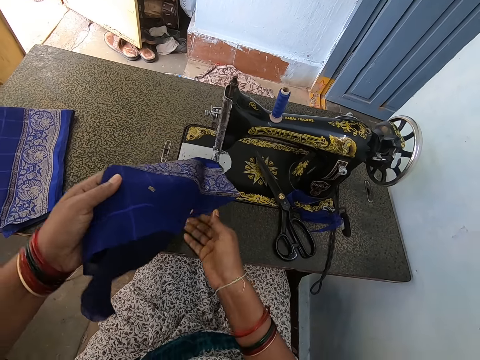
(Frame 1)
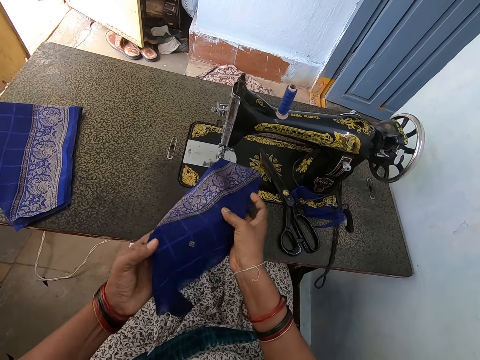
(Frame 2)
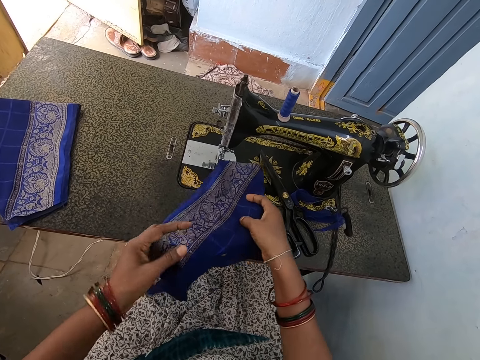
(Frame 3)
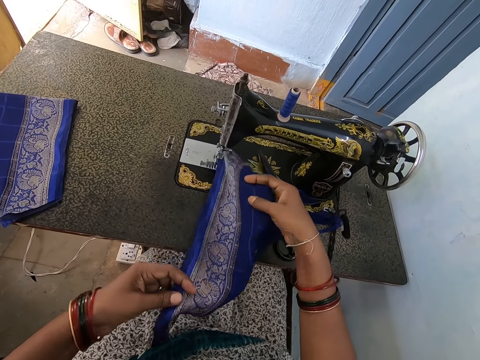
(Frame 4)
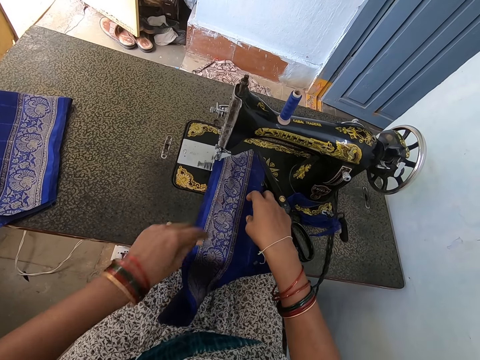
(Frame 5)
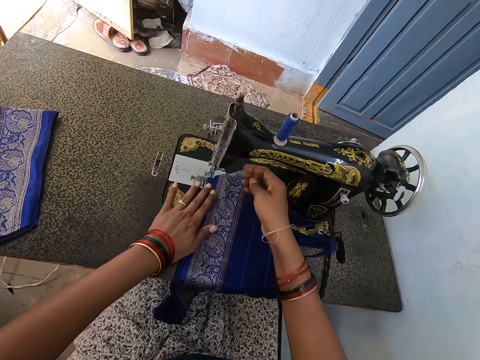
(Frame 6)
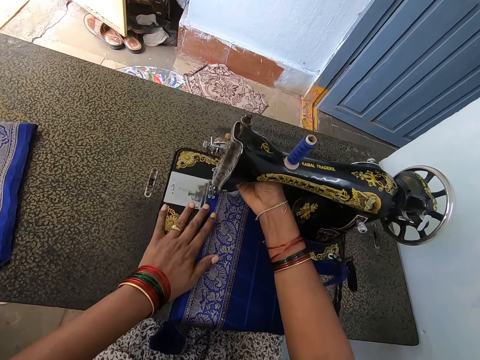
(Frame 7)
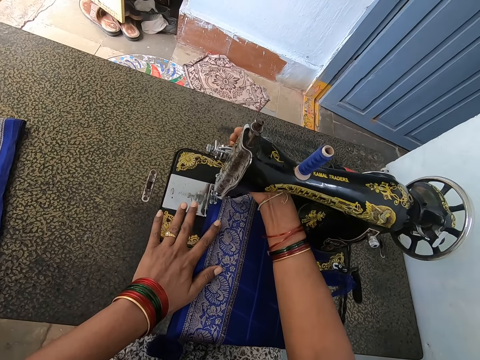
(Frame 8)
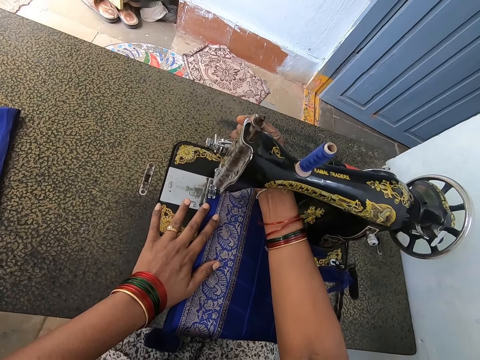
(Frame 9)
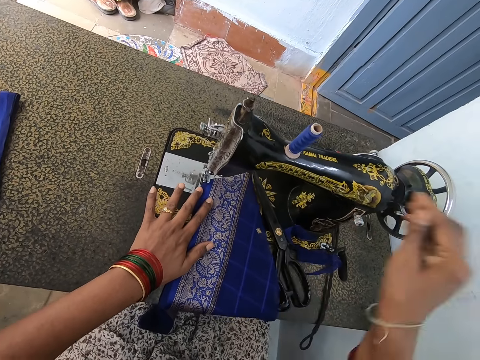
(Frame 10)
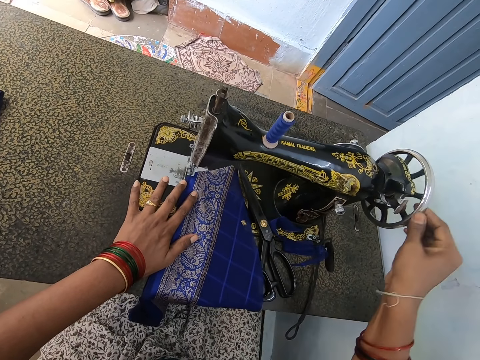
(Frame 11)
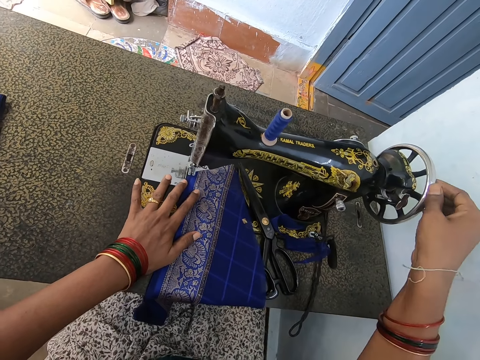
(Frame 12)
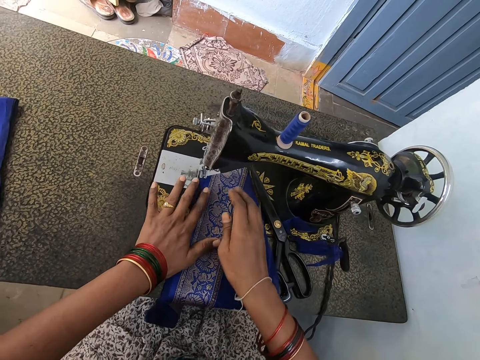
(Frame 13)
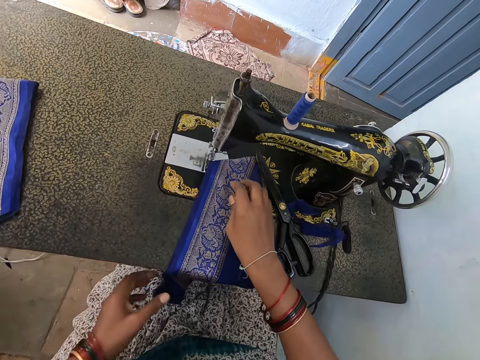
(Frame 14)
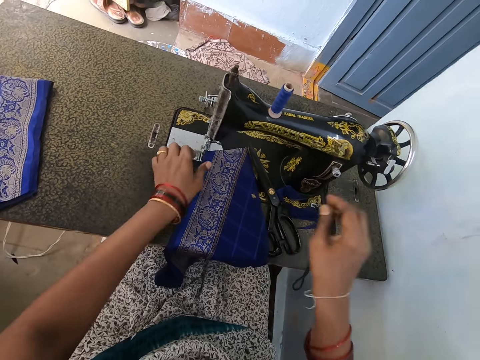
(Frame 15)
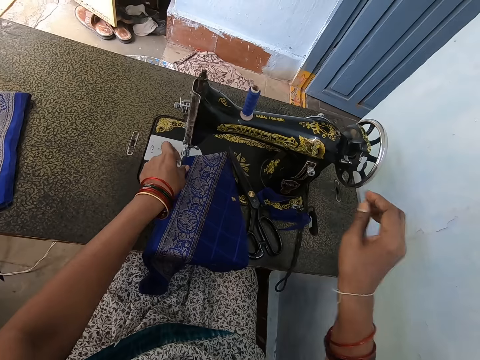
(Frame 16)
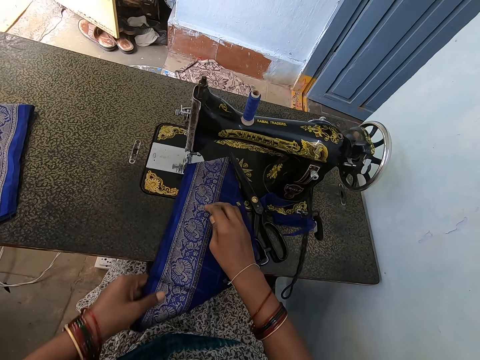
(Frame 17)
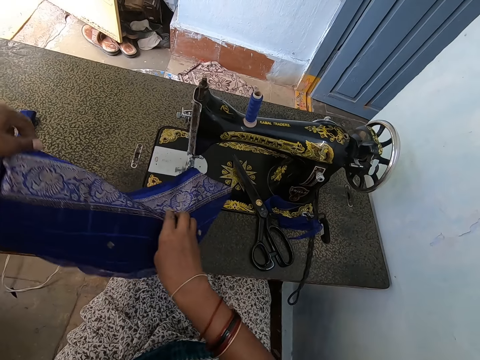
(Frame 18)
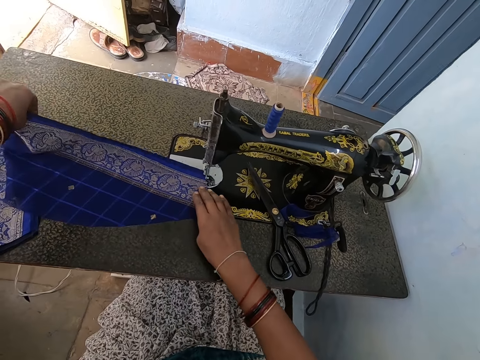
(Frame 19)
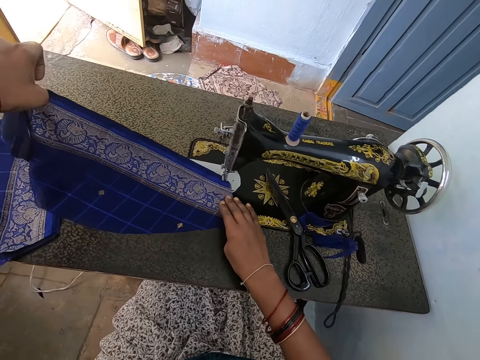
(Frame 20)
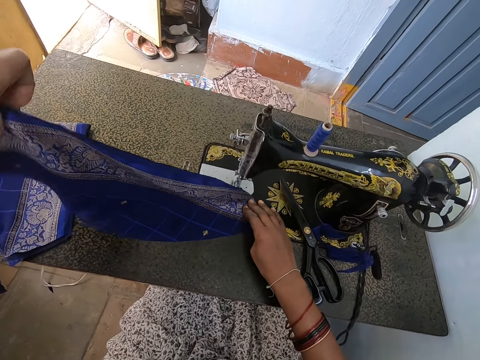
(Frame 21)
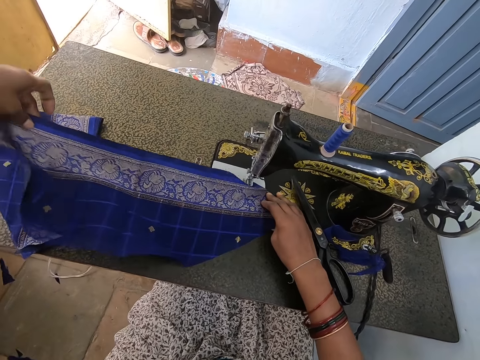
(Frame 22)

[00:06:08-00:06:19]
The camera wearer holds the fabric with both hands. She moves the cloth to the sewing machine. She stretches the fabric with both hands. She lifts the take-up lever using her right hand. She operates the sewing machine. She turns the balance wheel using her right hand. She holds the fabric with her right hand. She moves the cloth to the sewing machine. She holds the fabric with her left hand and lifts her right hand. She uses both hands to stretch the fabric. She lifts her left hand. She stretches the fabric.

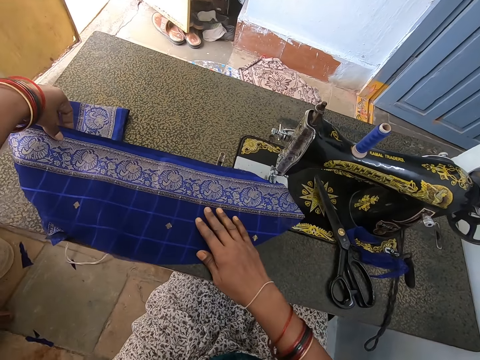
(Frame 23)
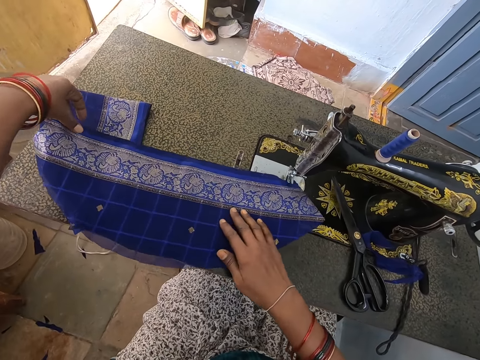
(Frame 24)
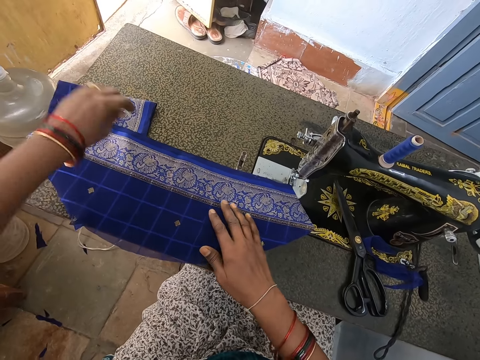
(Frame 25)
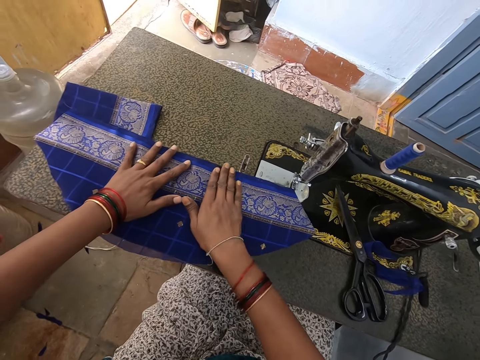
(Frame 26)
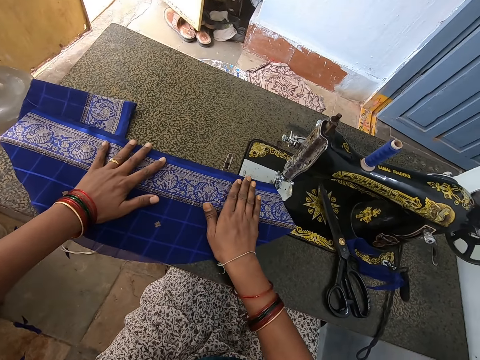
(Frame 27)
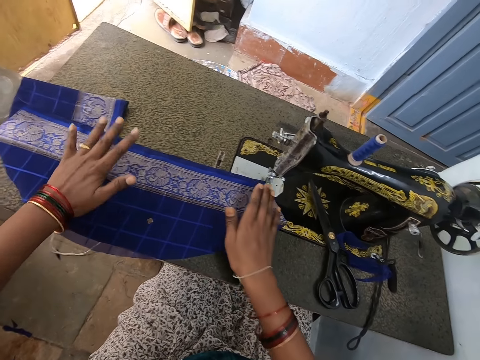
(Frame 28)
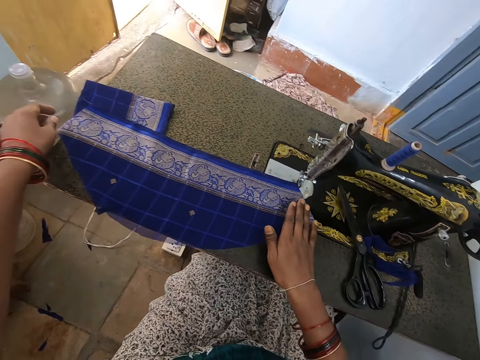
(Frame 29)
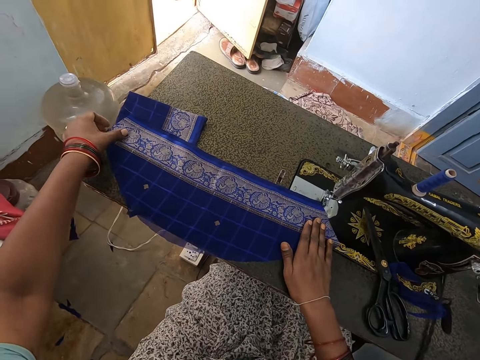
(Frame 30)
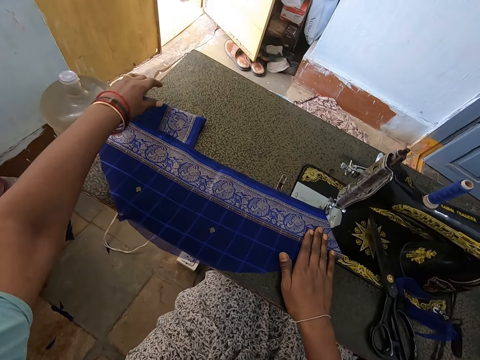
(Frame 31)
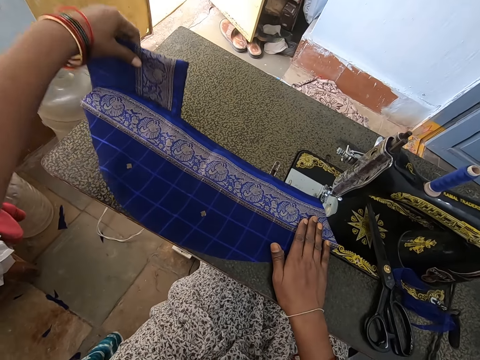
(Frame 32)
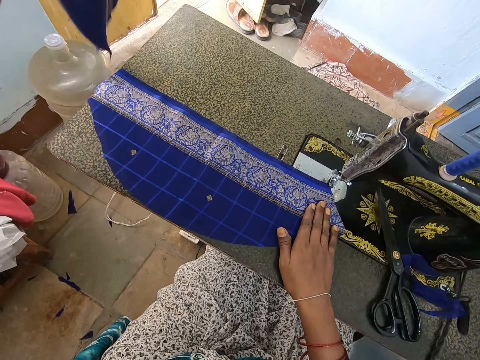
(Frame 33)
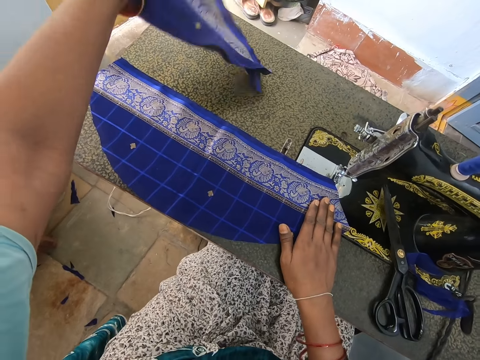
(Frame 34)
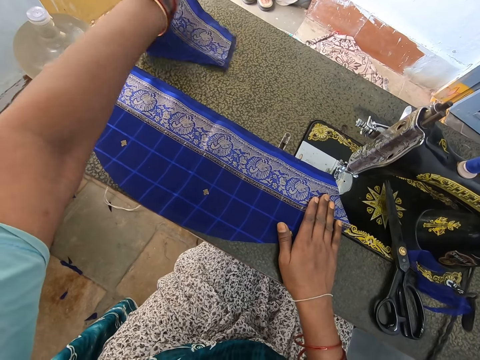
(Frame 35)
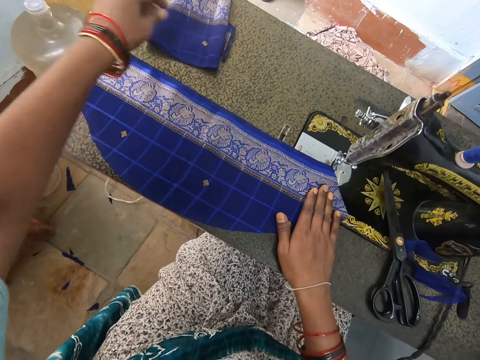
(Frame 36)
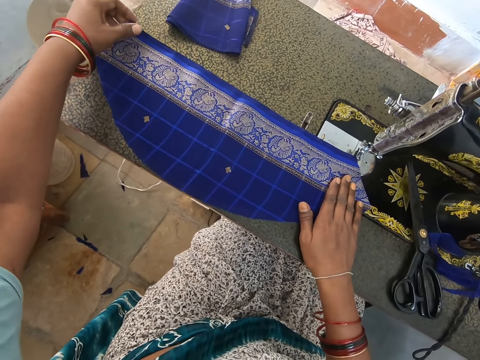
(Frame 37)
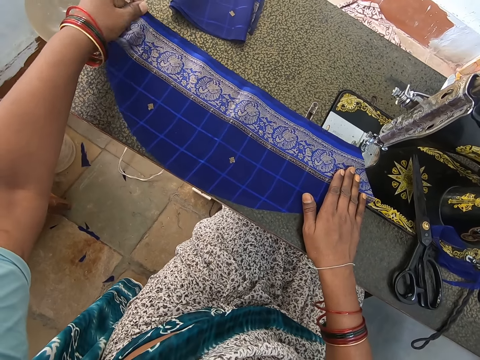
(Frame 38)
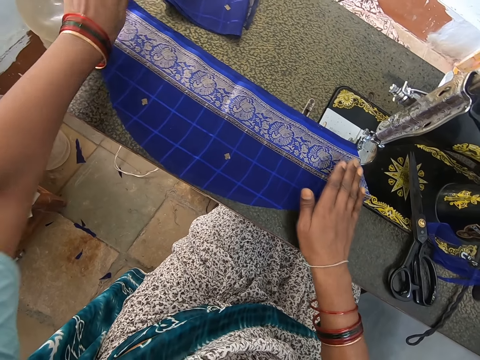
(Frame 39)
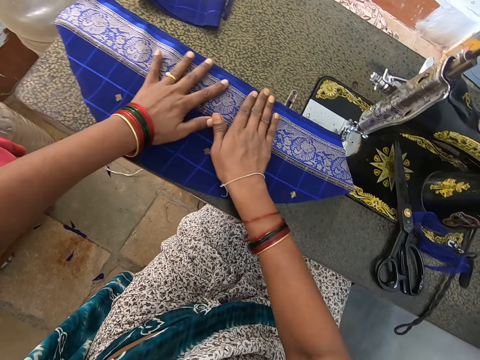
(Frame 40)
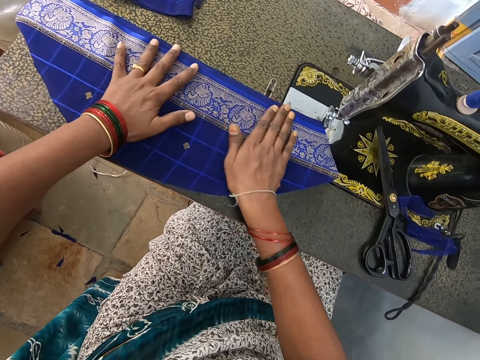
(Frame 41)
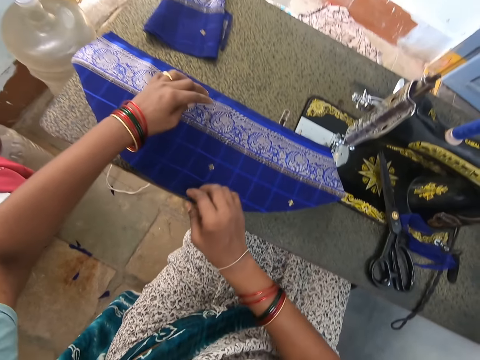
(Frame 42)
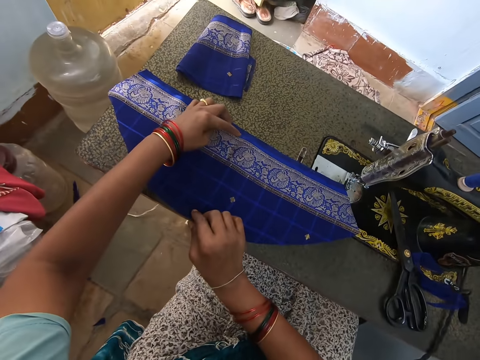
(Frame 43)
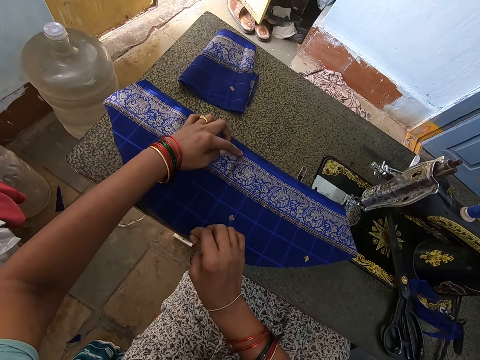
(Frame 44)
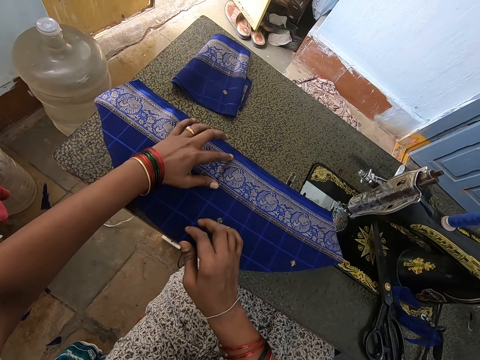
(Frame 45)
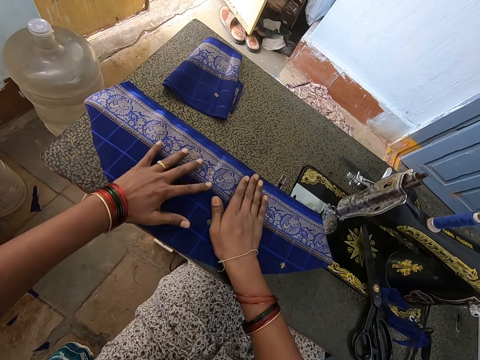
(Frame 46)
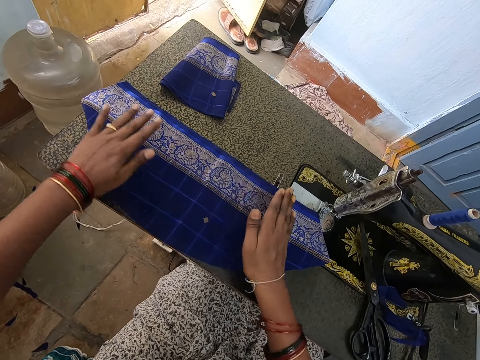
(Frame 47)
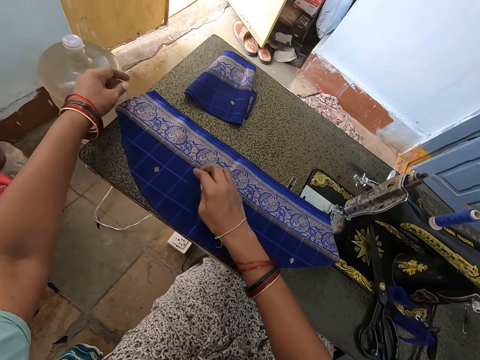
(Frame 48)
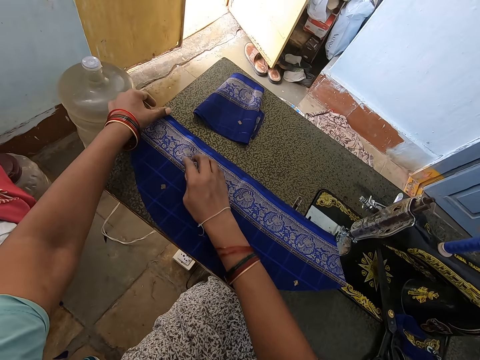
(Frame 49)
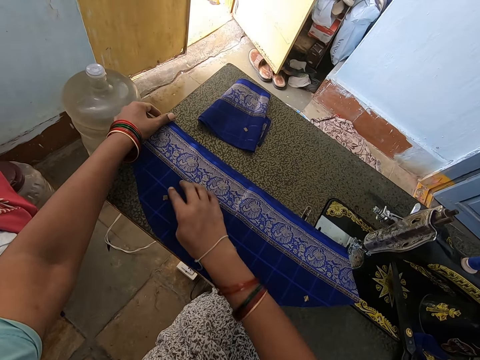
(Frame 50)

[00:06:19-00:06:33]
The camera wearer puts the fabric on the surface. She moves the fabric with her right hand. She holds the fabric with both hands. She moves her right hand on the fabric and lifts her left hand. She holds an end of the fabric with her left hand. She lifts a piece of fabric on the table with her left hand. She folds the piece of fabric on the table. She adjusts the cloth on the table. She holds an edge. She holds the fabric with both hands. She stretches the fabric with both hands. She lifts her left hand from the fabric. She holds the fabric with both hands.

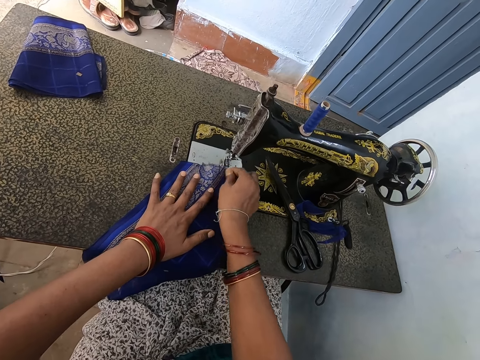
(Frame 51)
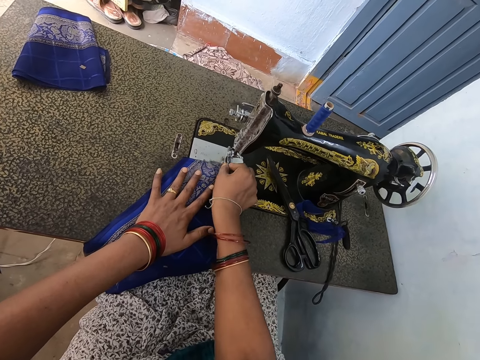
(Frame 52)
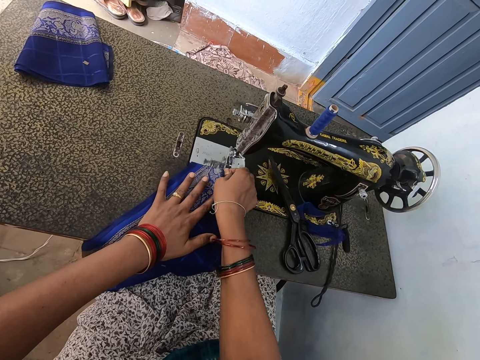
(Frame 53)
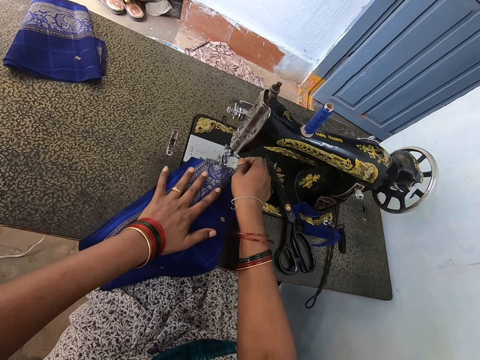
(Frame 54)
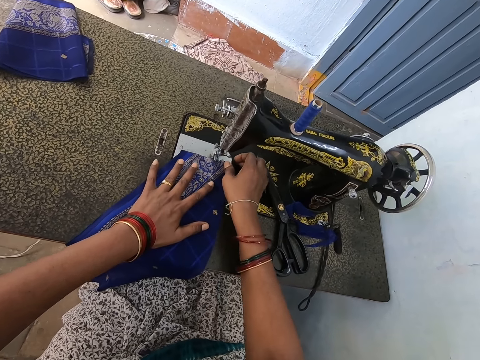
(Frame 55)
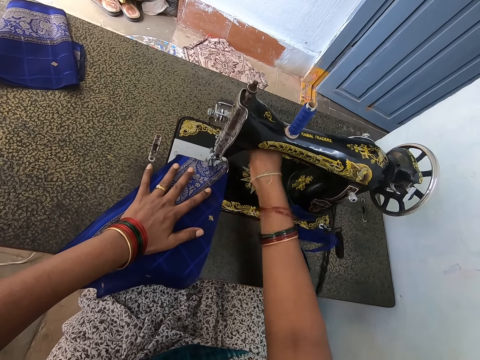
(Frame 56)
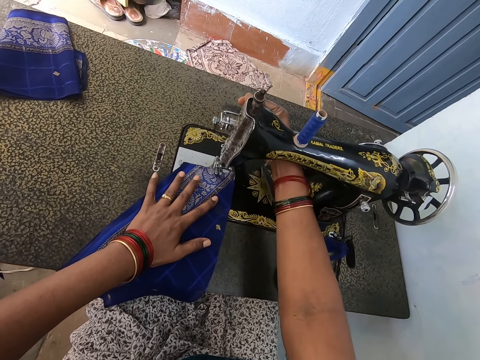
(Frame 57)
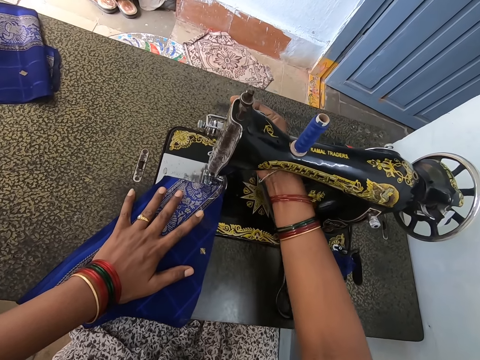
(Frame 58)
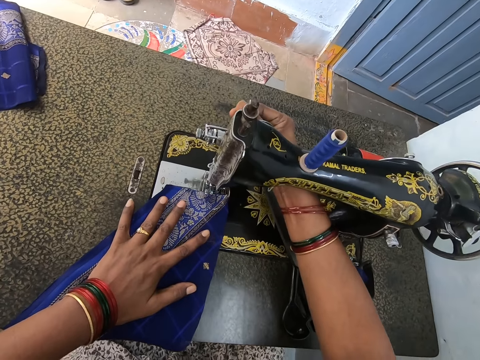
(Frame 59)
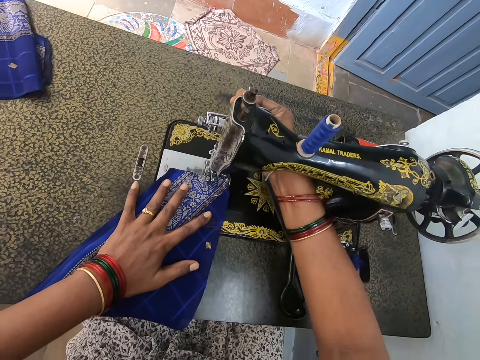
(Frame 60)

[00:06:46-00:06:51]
The camera wearer holds the piece of fabric with both hands. She pushes the fabric to the feed dog with both her hands. She pulls the take-up lever with her right hand. She operates the sewing machine.
